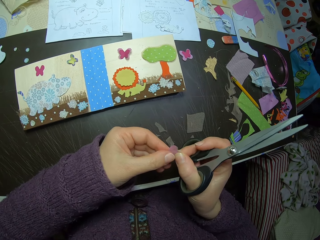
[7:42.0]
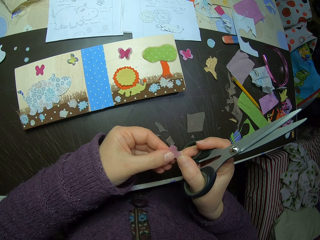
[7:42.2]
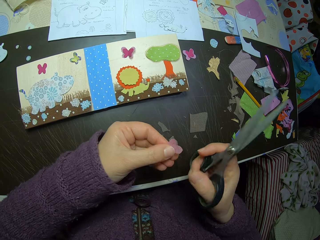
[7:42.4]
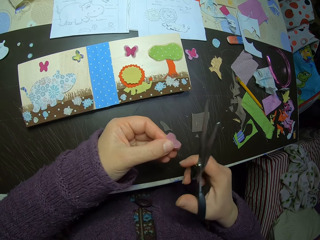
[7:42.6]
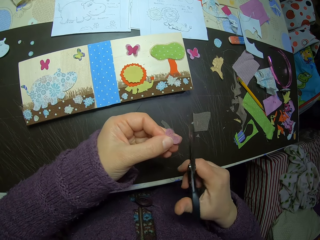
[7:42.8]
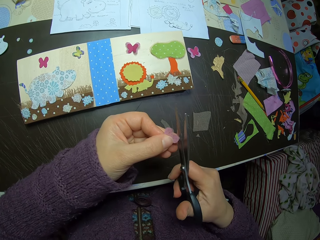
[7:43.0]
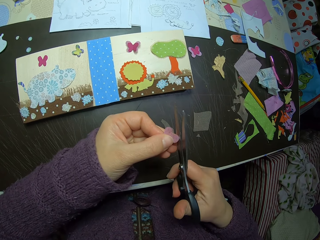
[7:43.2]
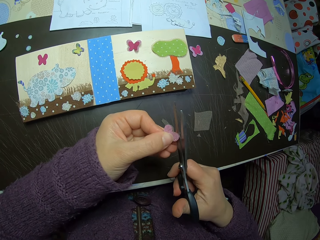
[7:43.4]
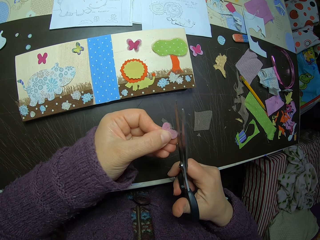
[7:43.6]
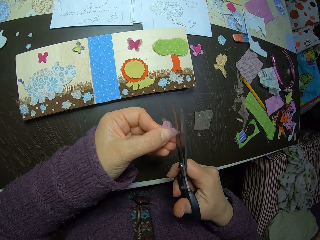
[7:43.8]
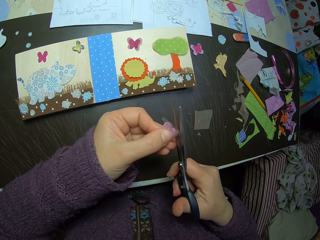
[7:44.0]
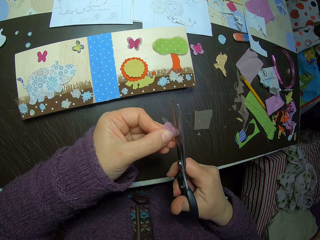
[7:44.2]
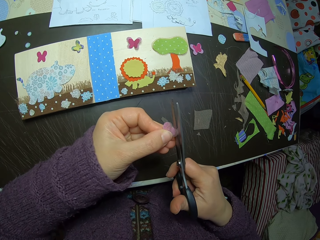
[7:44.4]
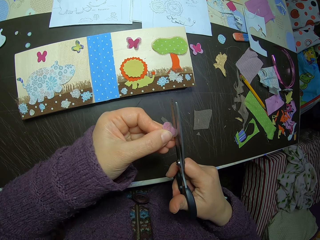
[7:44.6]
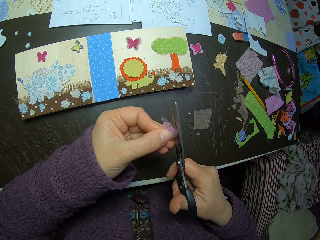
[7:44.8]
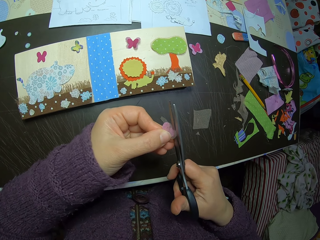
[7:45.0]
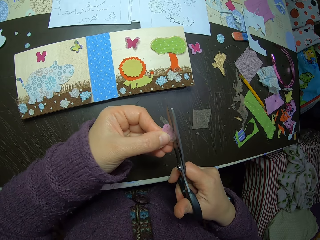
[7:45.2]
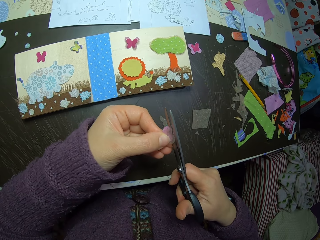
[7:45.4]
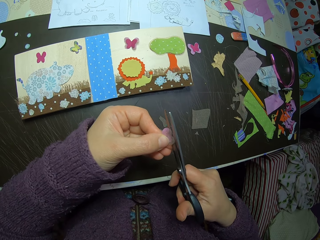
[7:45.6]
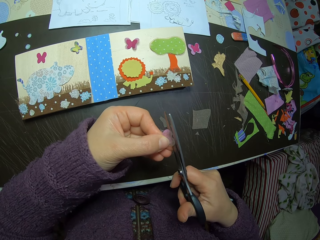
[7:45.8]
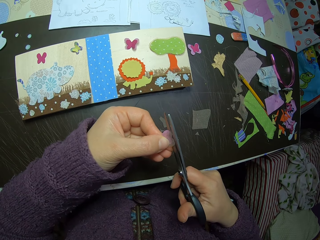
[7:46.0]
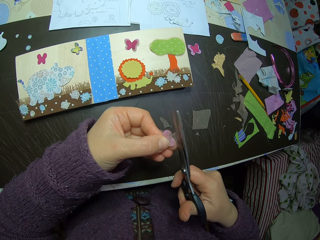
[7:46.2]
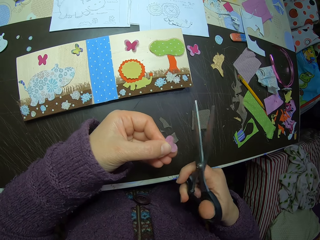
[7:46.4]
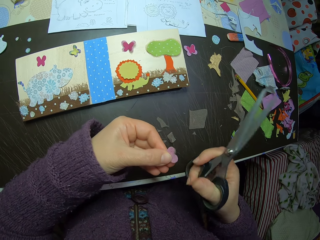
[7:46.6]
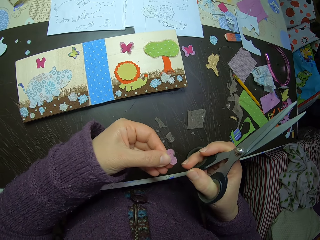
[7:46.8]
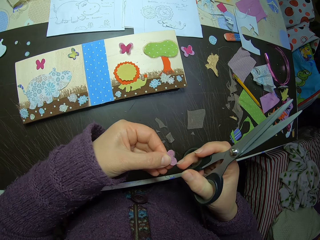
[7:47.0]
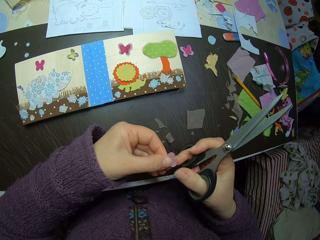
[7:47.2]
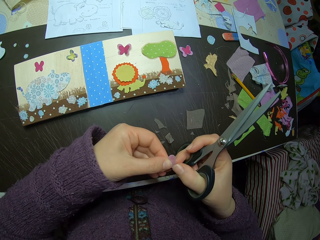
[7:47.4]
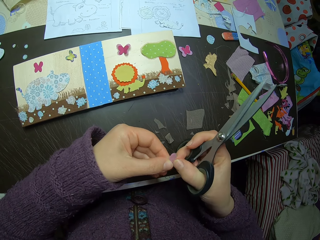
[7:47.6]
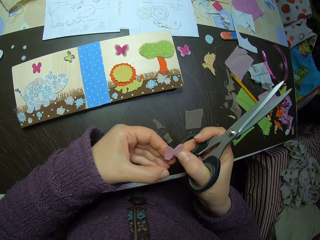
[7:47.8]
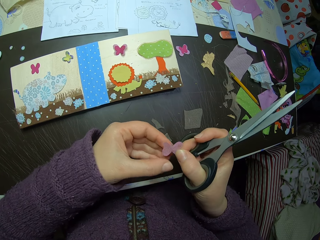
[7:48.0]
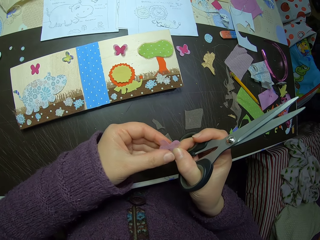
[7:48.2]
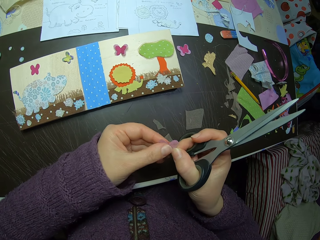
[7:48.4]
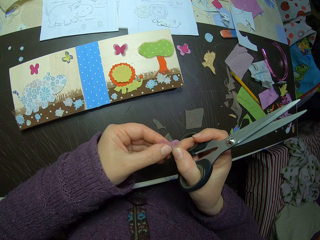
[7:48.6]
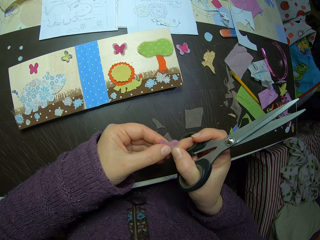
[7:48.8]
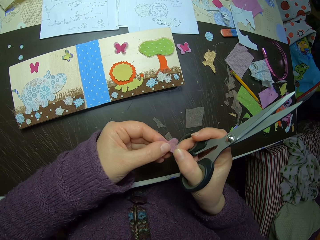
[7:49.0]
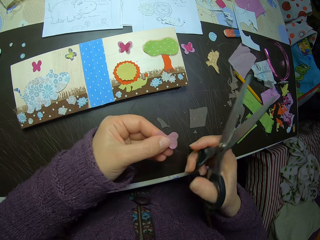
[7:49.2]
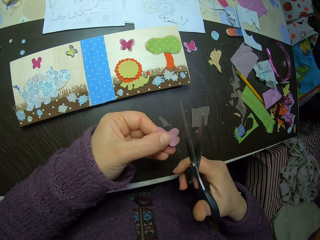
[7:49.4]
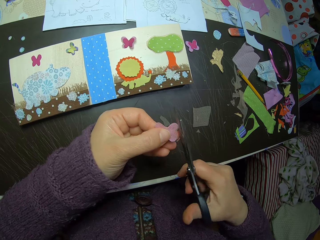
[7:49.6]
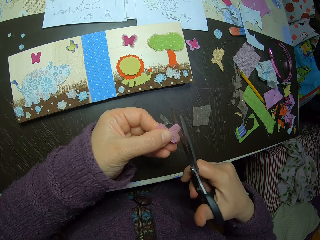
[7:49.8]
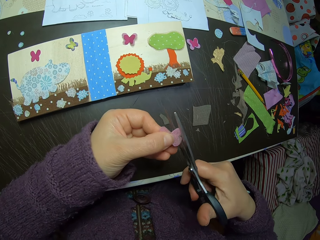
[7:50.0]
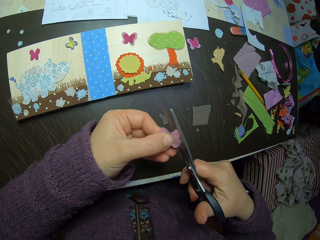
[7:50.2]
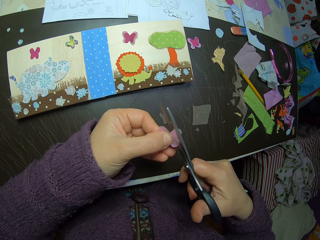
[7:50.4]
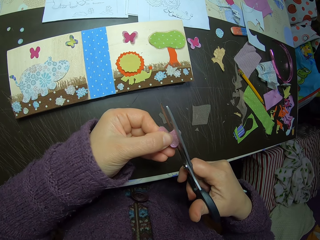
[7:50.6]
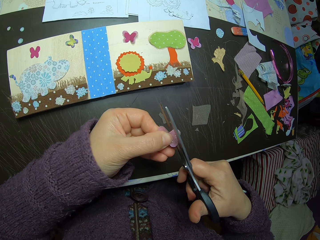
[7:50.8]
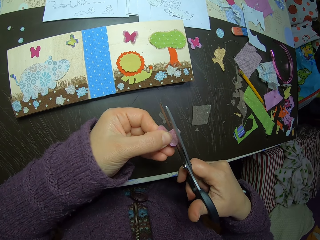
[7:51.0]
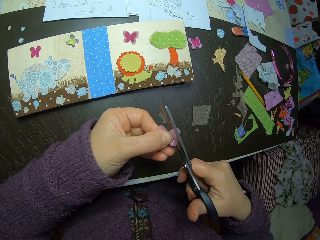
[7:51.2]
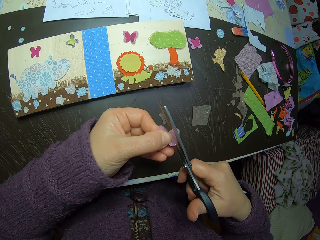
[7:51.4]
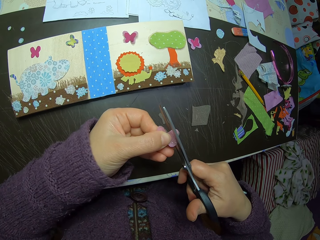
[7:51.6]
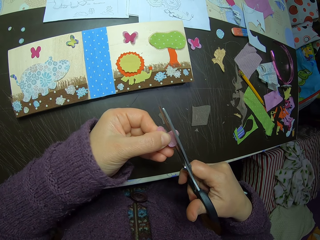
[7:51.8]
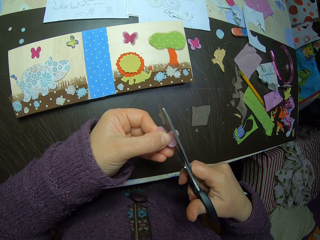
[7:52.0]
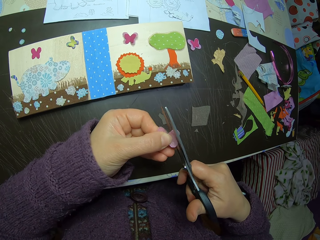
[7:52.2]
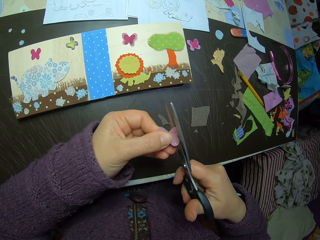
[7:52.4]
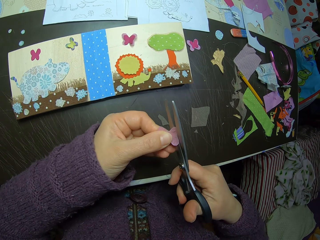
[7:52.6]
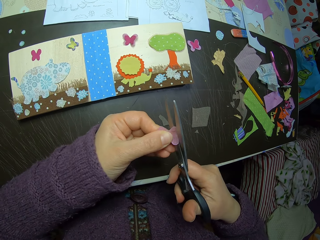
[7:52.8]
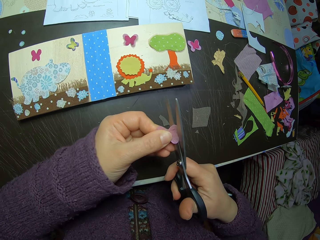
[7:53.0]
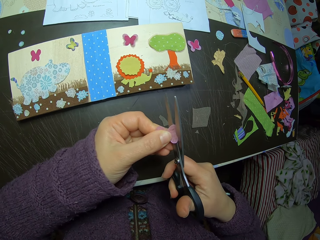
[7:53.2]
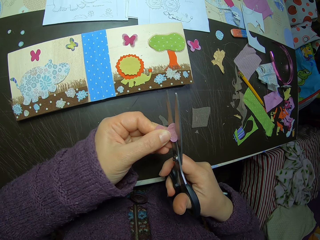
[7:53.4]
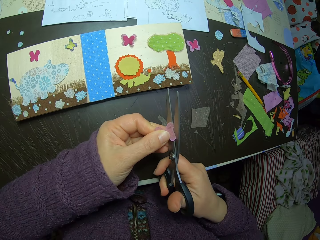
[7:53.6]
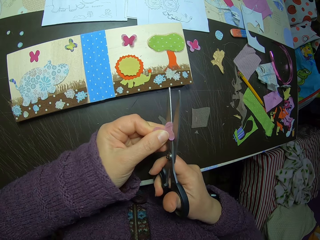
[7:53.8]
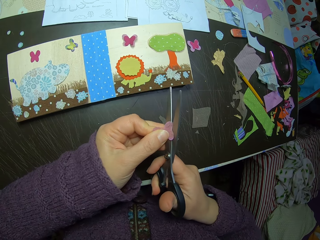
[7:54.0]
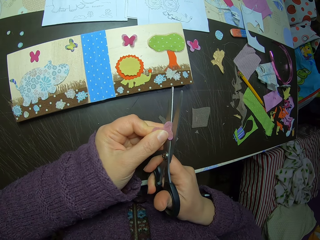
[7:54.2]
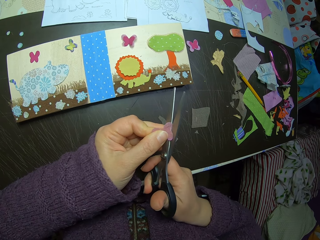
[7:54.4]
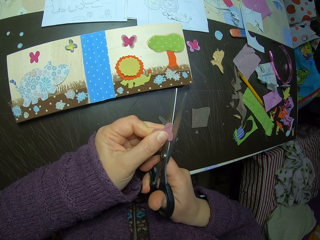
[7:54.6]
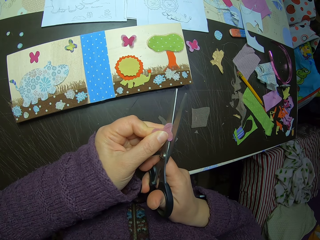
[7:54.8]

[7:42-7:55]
The camera wearer holds the butterfly cuttings with both hands. They cut the joined butterfly cuttings with the scissors. They hold the butterfly cuttings with both hands. They cut the joined butterfly cuttings with the scissors.

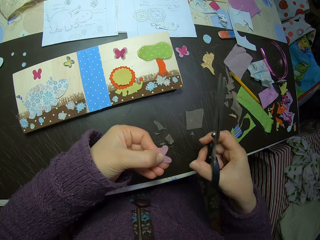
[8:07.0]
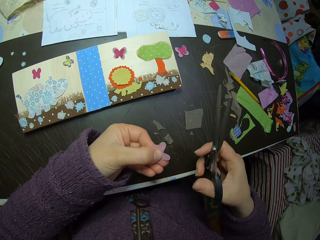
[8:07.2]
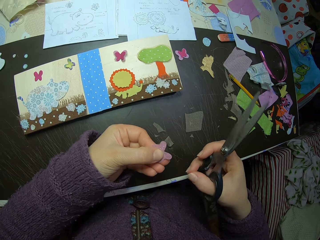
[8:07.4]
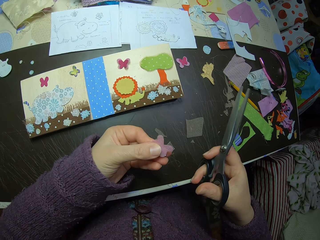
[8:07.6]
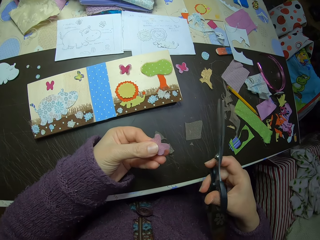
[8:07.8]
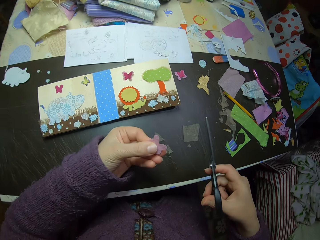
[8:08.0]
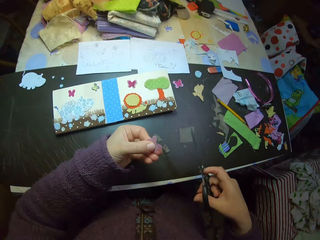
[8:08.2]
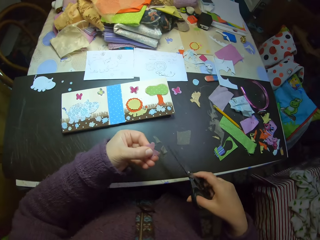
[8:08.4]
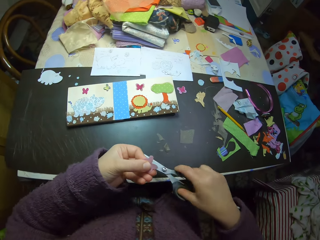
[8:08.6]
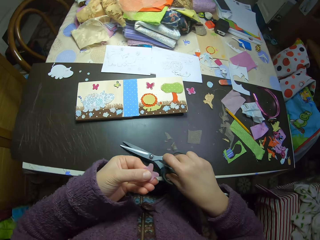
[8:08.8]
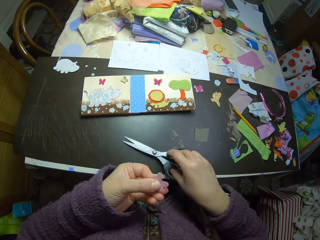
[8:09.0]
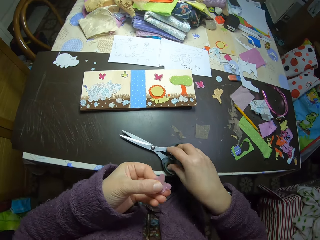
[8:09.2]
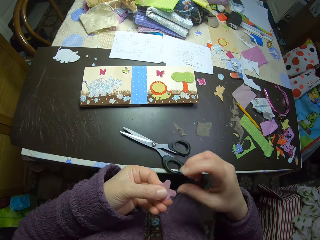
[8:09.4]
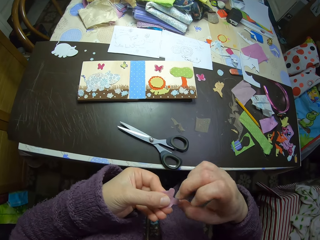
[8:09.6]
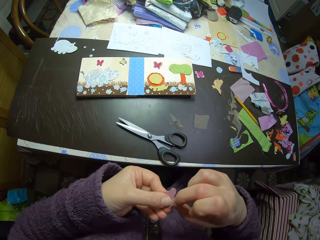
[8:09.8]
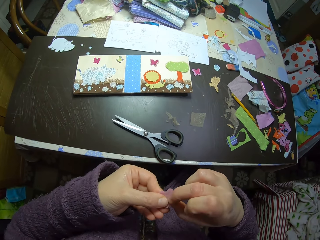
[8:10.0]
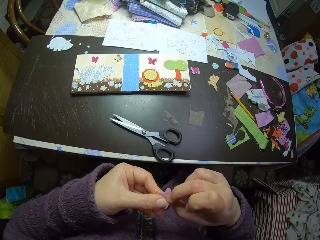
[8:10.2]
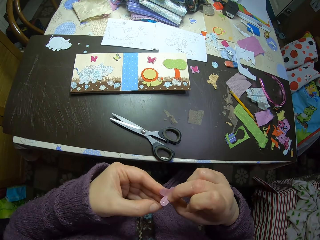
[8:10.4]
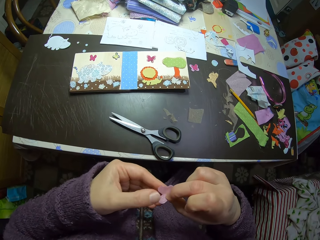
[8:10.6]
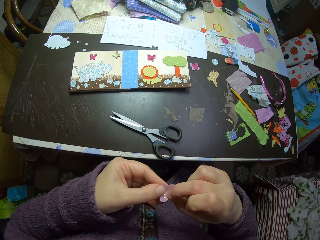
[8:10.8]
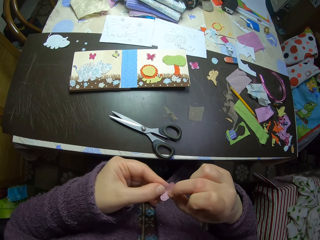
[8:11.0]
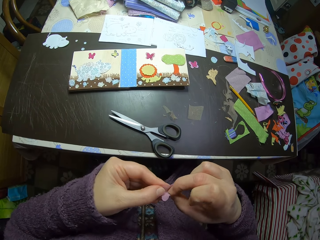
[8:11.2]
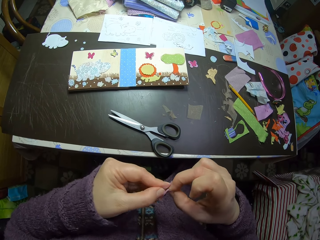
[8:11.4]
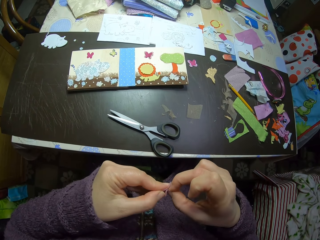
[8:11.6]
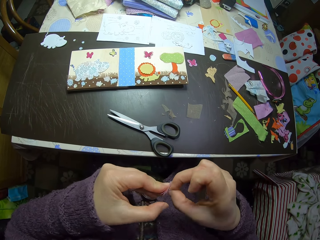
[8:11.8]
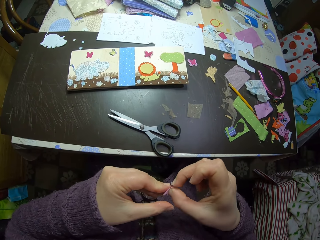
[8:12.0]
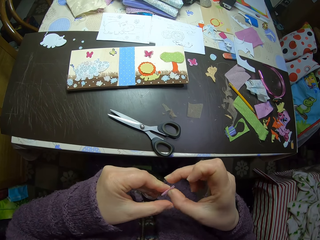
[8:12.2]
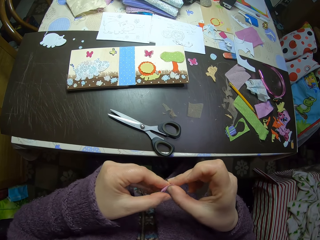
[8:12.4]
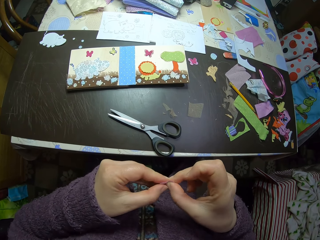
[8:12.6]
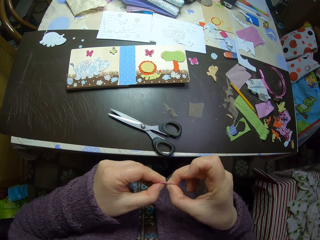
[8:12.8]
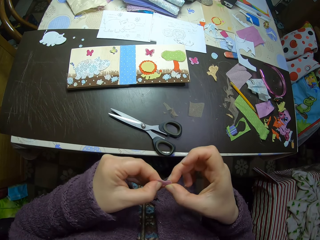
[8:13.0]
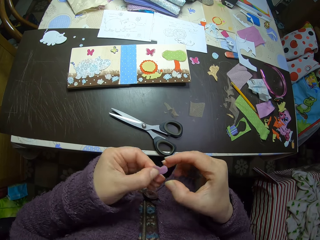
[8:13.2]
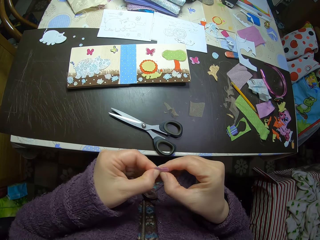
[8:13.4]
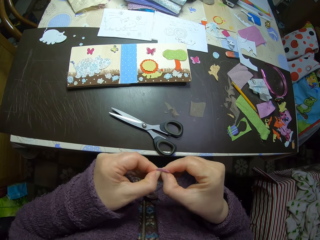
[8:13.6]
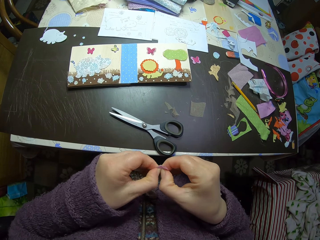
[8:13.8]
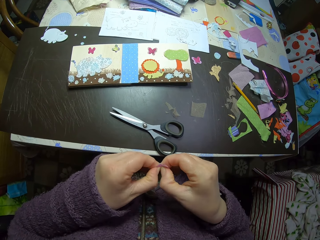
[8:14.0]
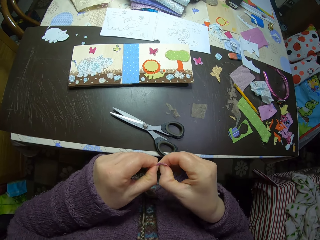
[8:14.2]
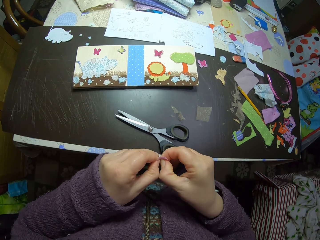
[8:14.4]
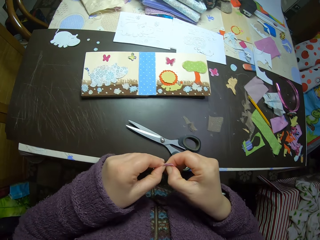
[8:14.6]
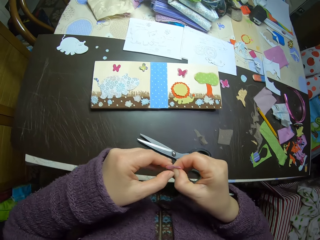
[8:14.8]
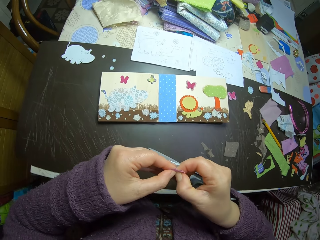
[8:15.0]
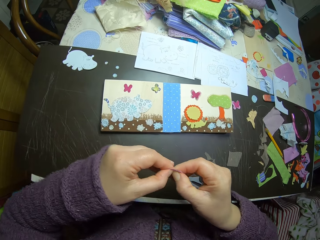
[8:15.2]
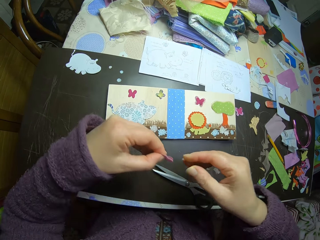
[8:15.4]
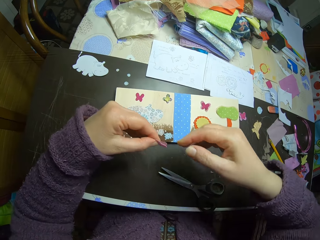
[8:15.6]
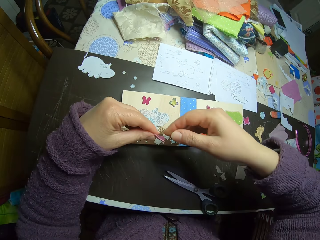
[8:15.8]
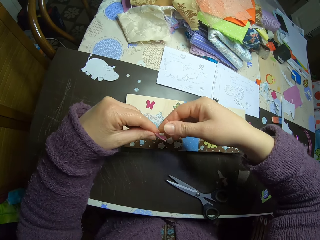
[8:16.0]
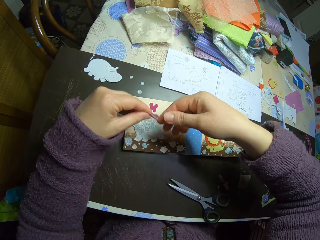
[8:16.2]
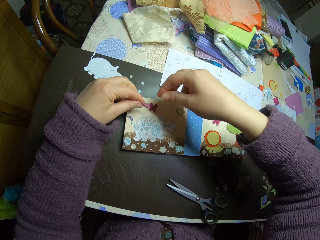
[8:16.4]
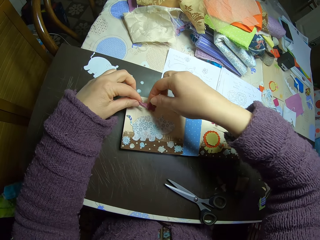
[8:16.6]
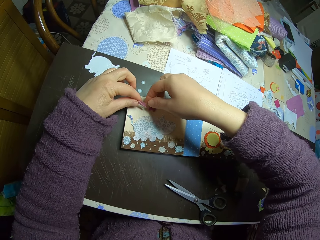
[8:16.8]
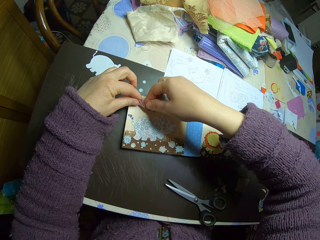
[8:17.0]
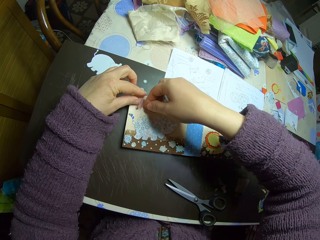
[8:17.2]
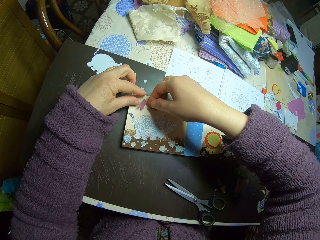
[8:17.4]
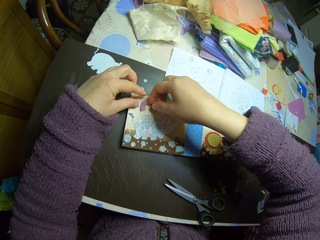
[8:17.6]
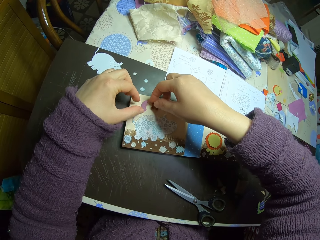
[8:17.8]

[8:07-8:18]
The camera wearer drops the scissors. They fold the fiber material. They put the butterfly-shaped material on the decorative book.
